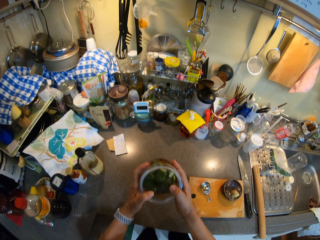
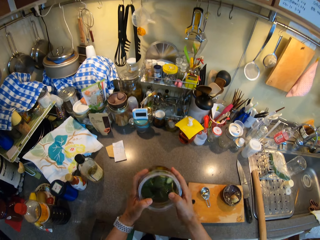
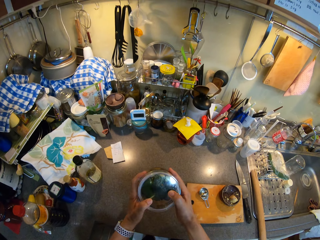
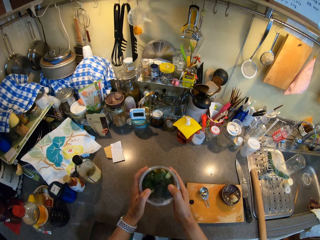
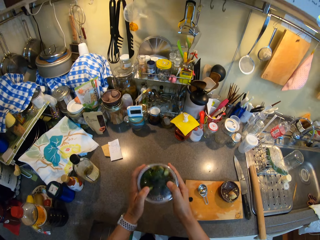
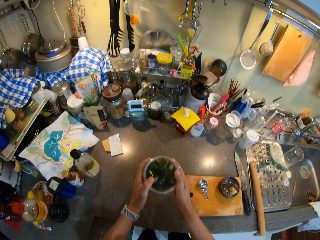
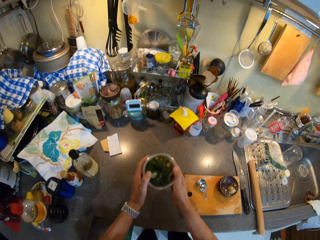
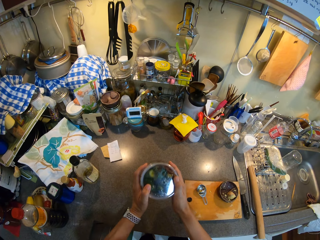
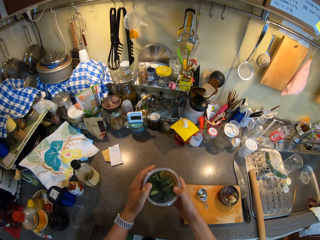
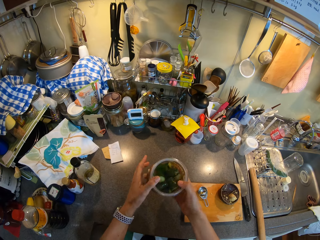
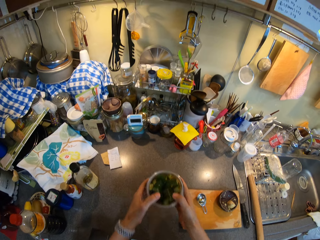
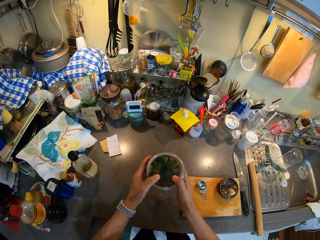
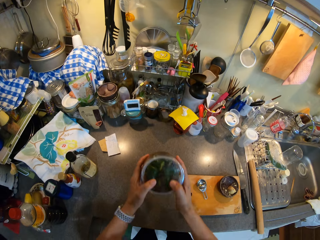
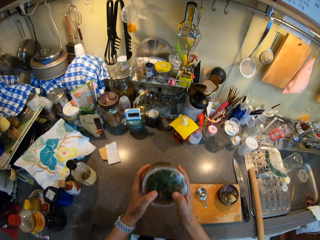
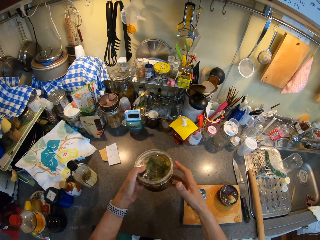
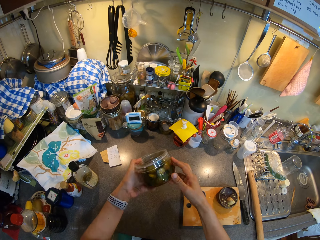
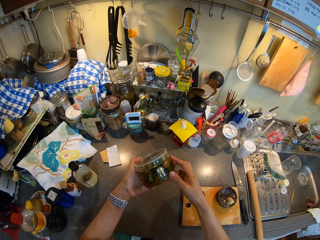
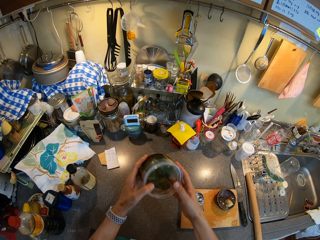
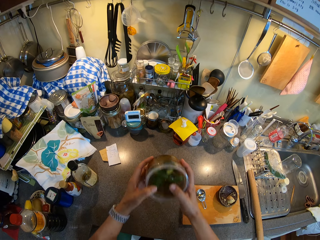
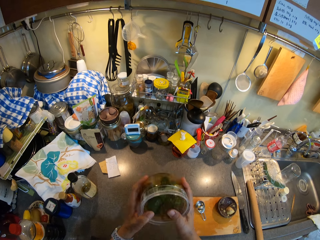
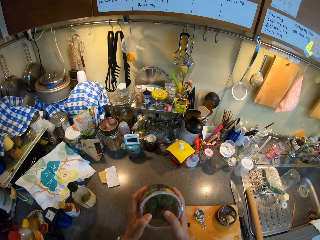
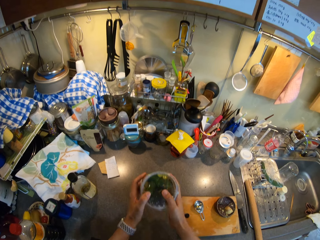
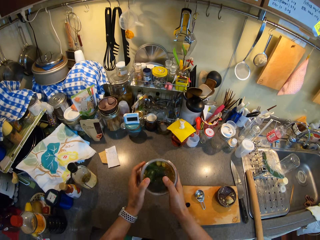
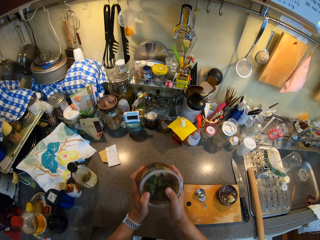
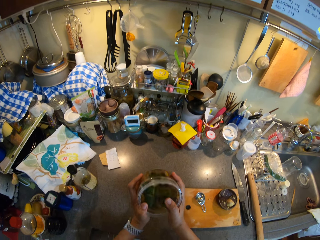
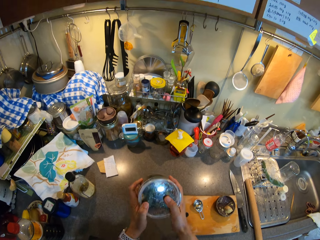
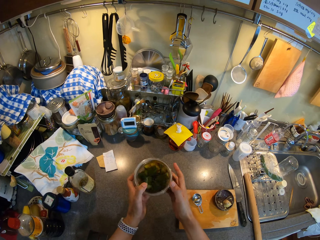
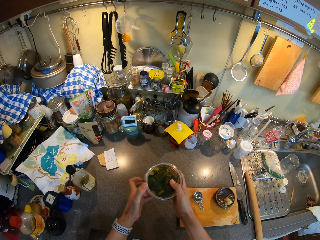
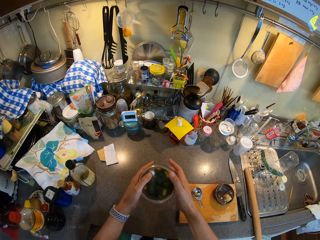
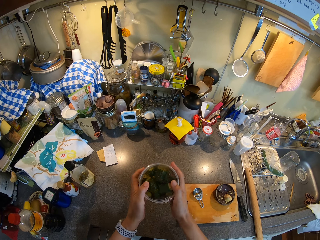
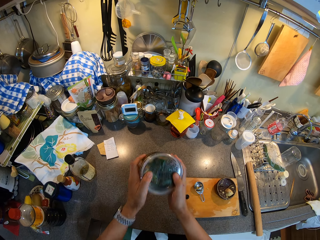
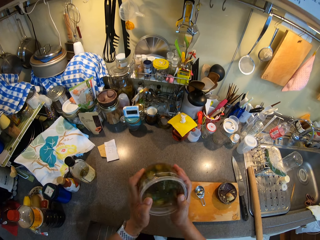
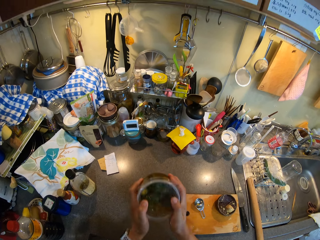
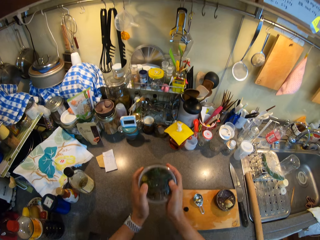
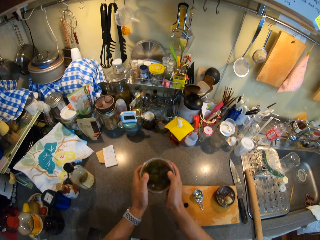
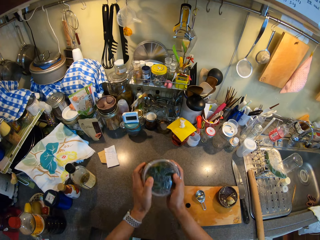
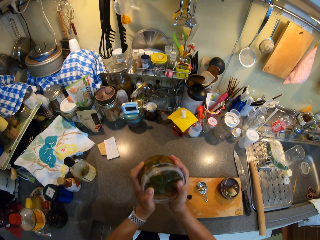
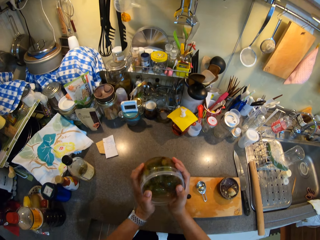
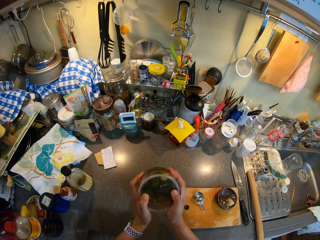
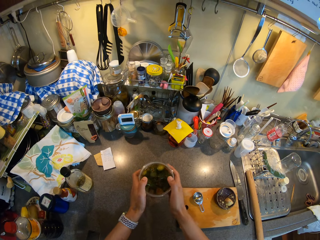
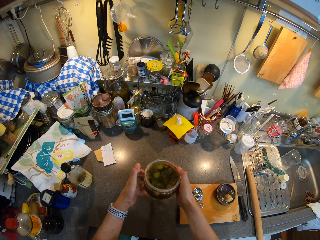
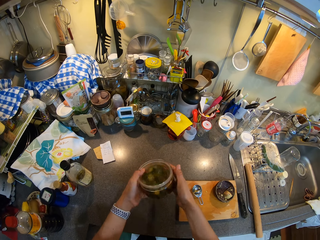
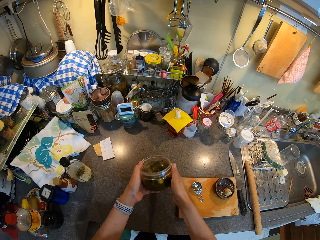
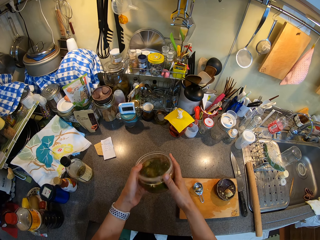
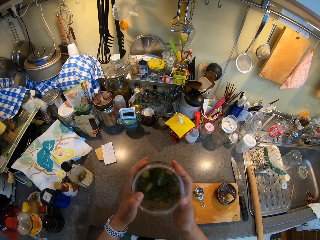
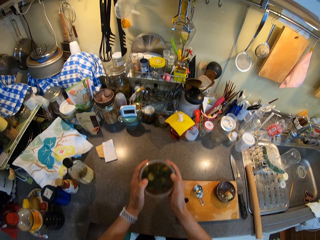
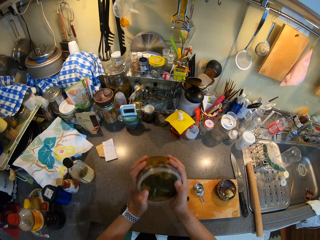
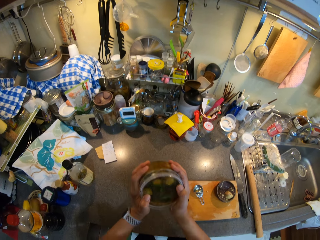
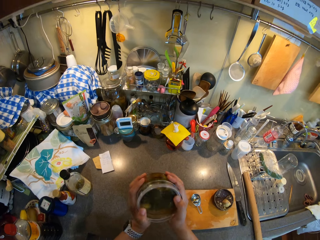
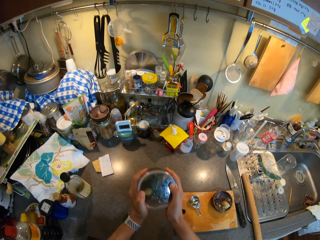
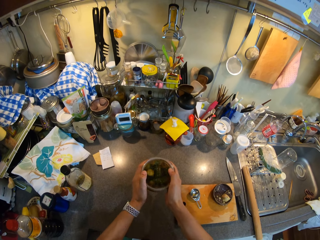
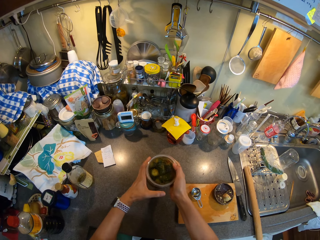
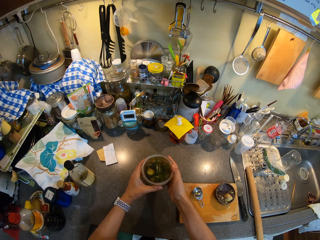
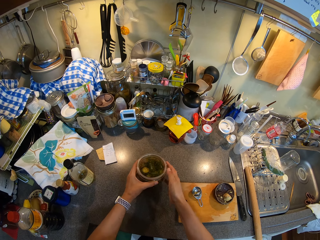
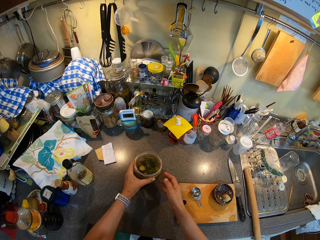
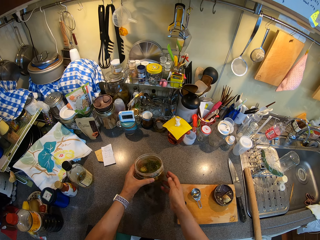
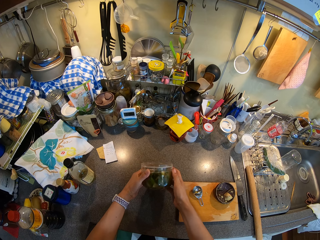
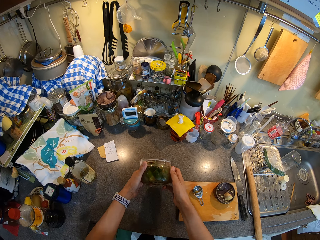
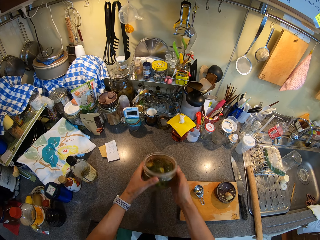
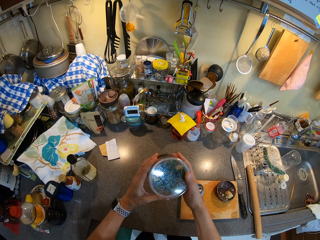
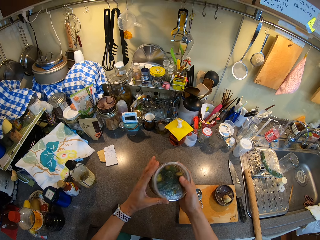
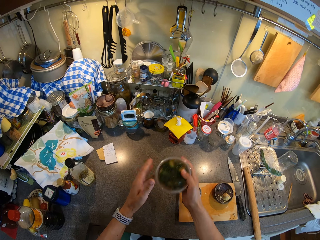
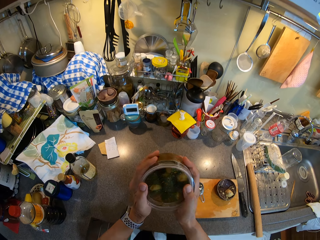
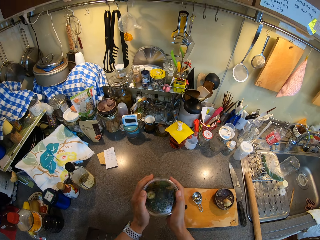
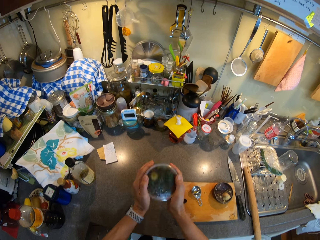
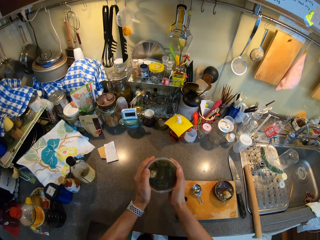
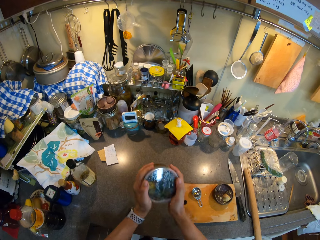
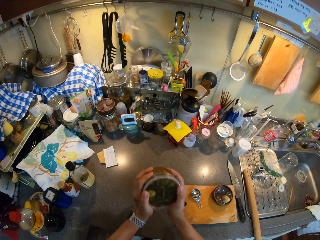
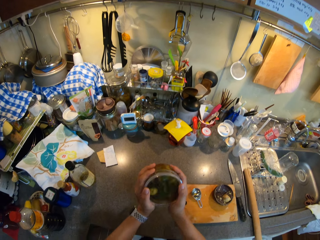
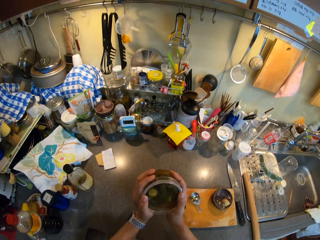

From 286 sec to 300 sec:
The camera wearer turns the container. They look at the container. They shake the mixture. They turn the container. They shake the mixture. They turn the container. They shake the mixture. They look at the container. They shake the mixture.

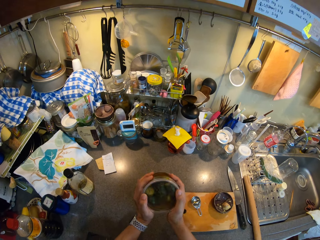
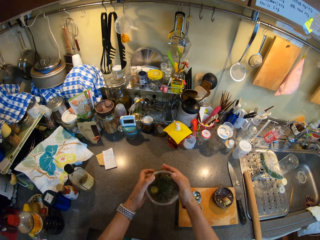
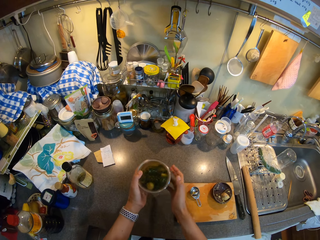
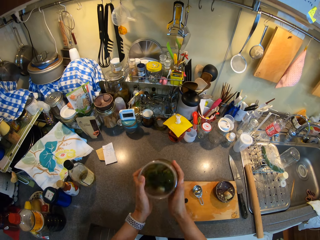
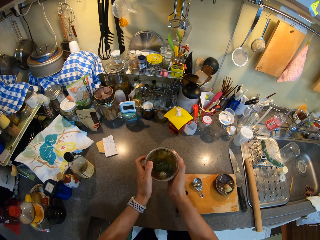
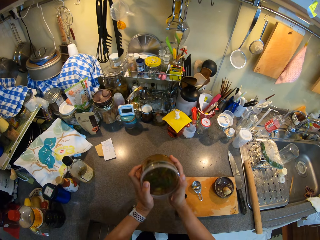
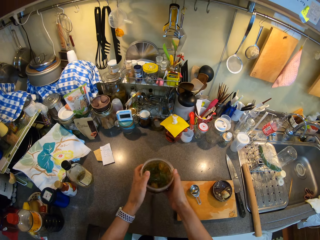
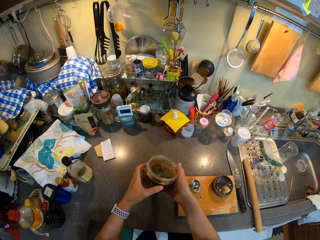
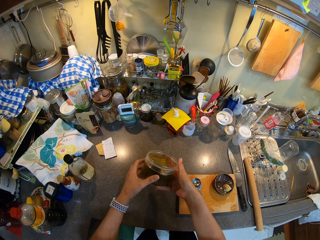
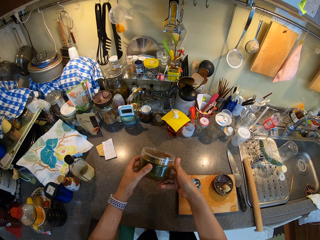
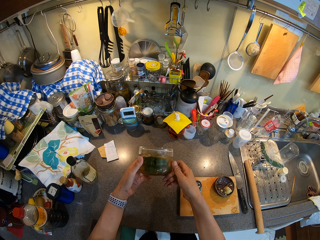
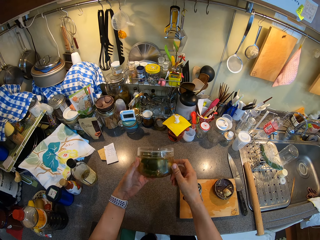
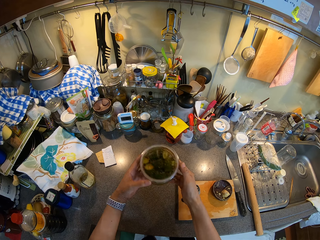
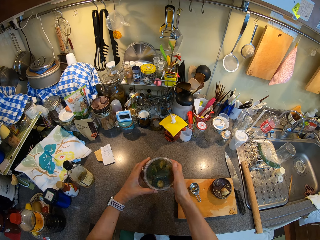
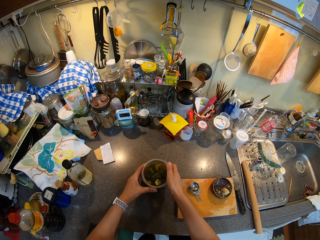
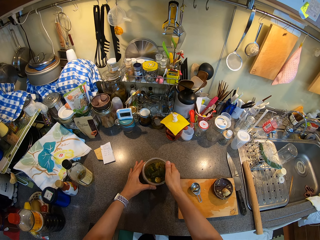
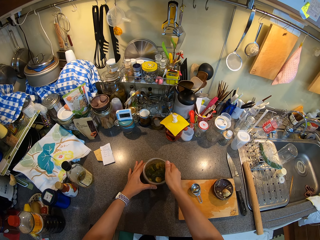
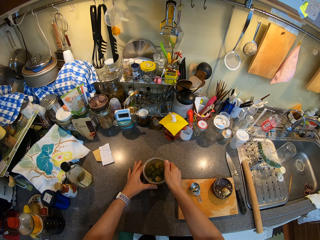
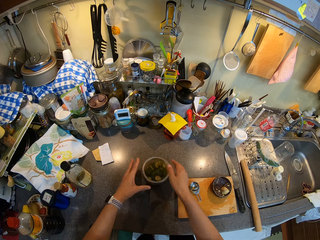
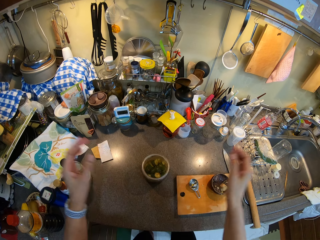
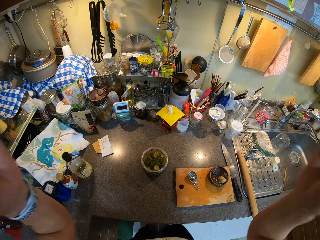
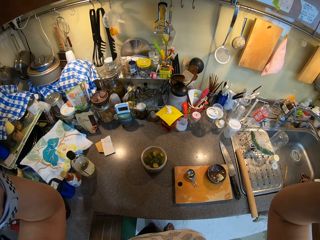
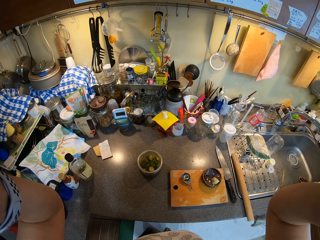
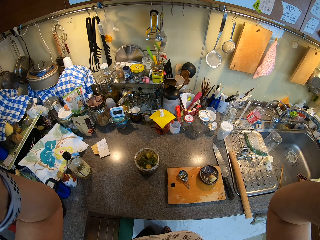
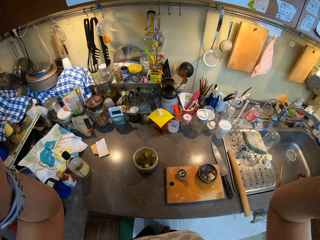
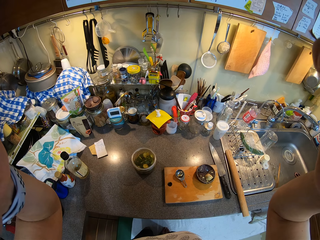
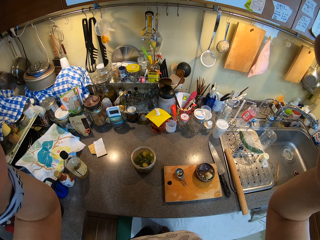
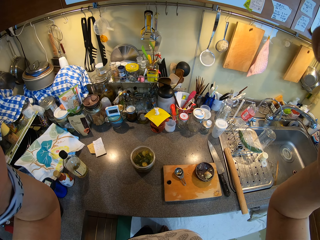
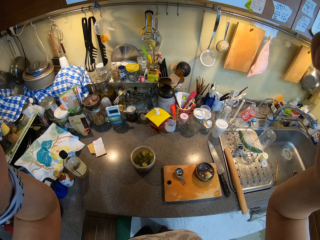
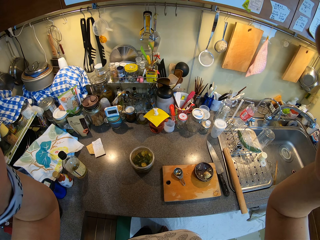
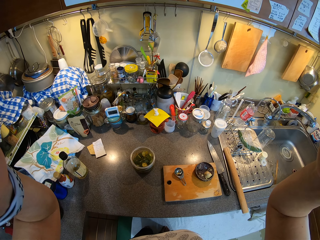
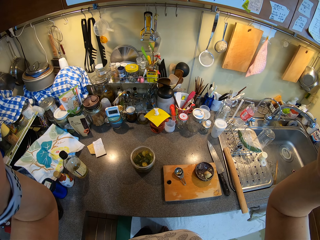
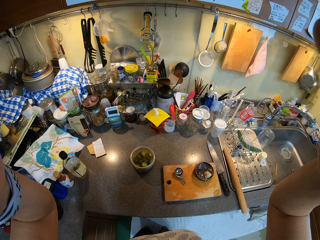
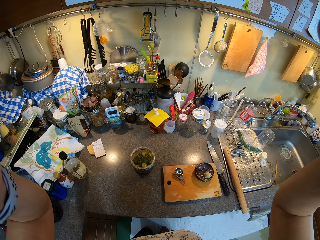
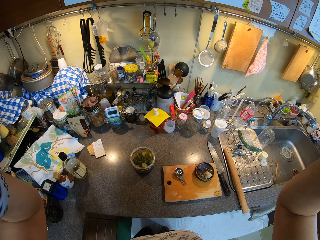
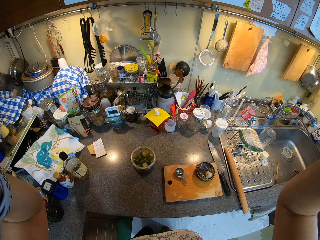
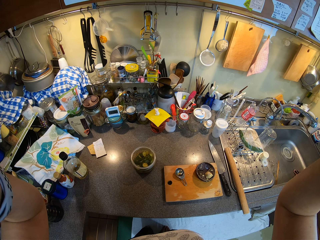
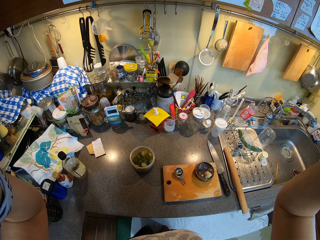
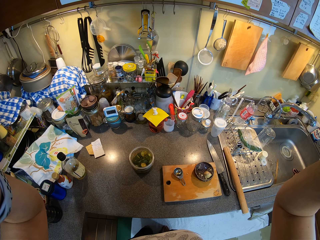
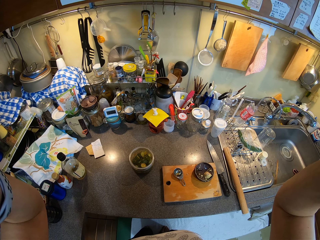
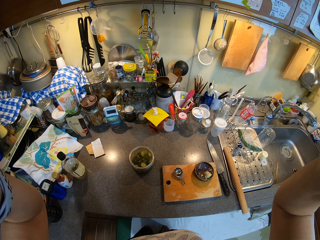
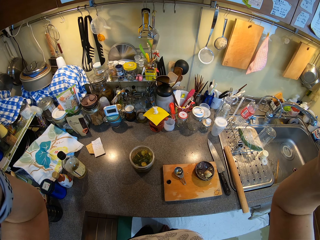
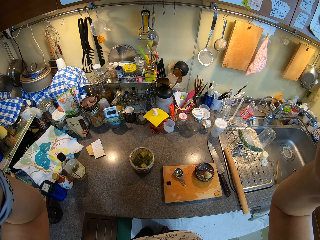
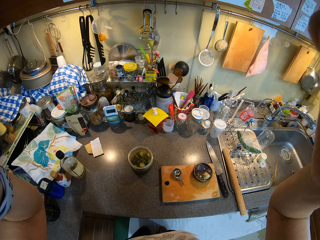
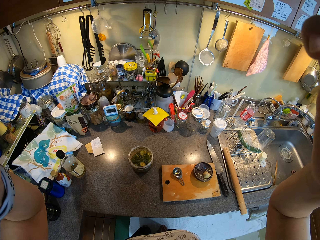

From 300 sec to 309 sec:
The camera wearer looks at the container. They place the container on the kitchen worktop. They hold the camera. They are adjusting their camera.
